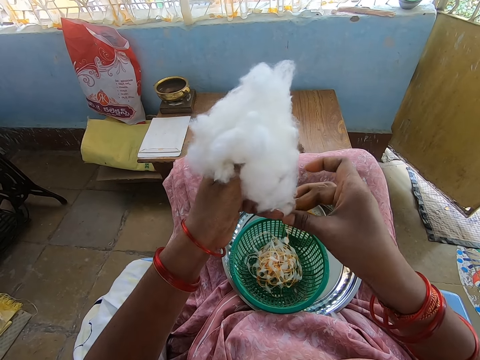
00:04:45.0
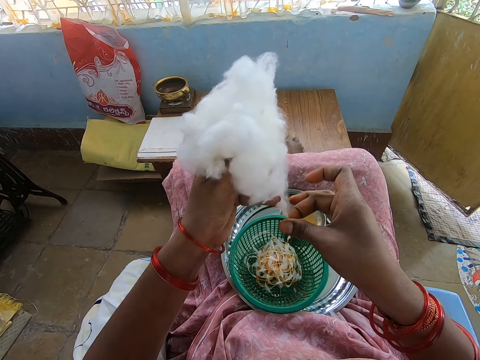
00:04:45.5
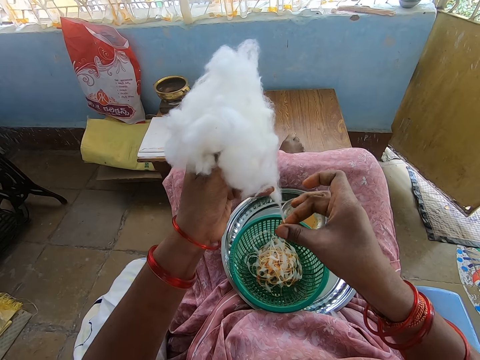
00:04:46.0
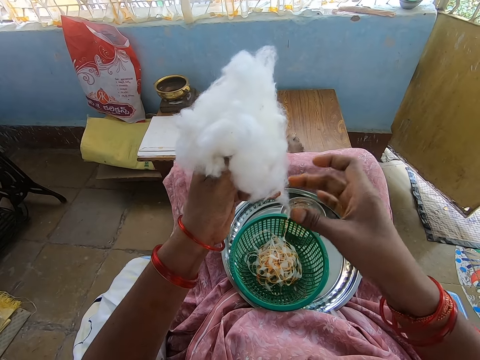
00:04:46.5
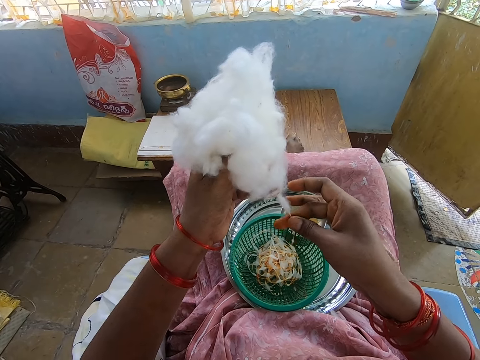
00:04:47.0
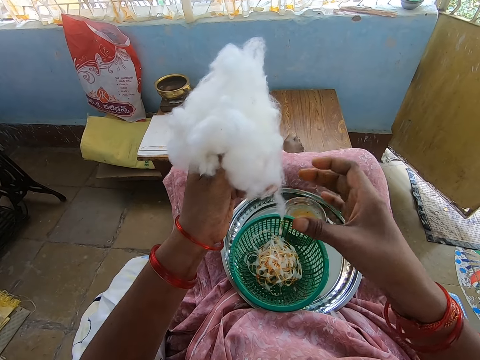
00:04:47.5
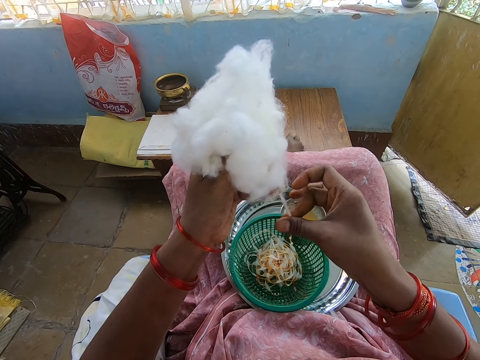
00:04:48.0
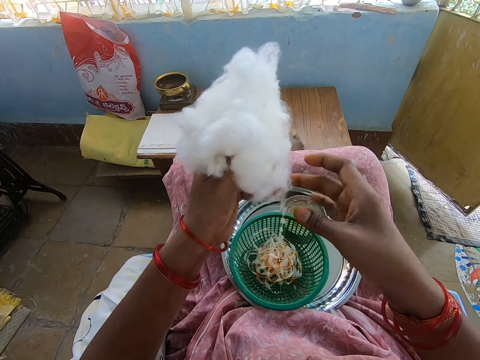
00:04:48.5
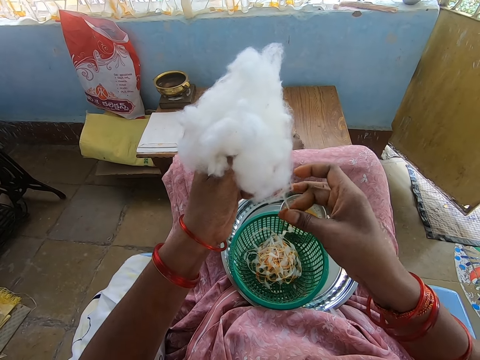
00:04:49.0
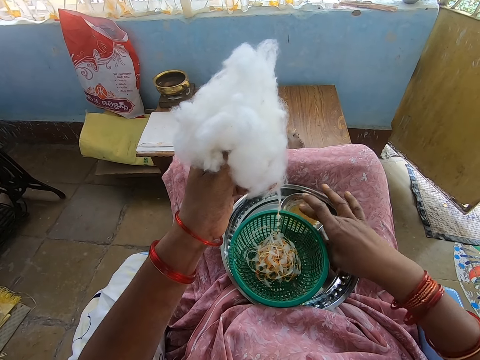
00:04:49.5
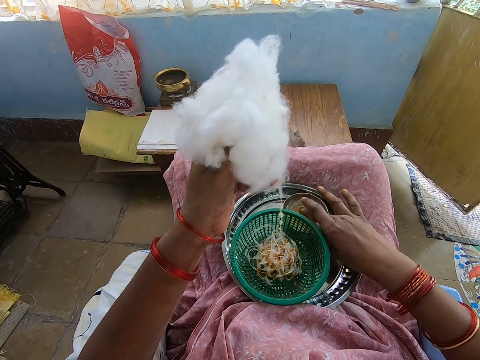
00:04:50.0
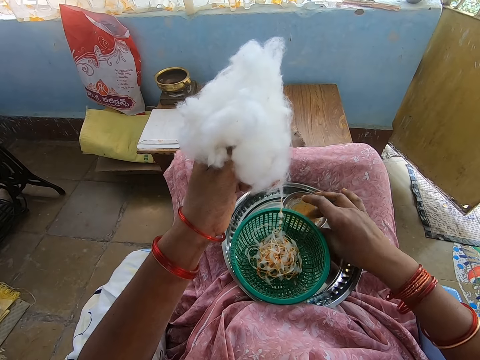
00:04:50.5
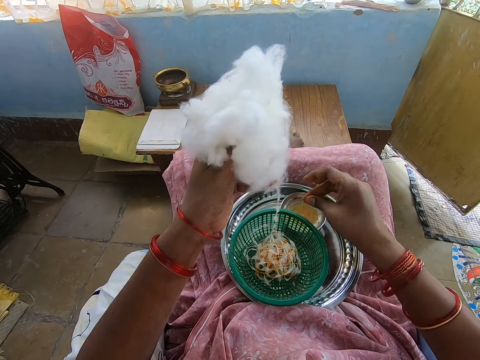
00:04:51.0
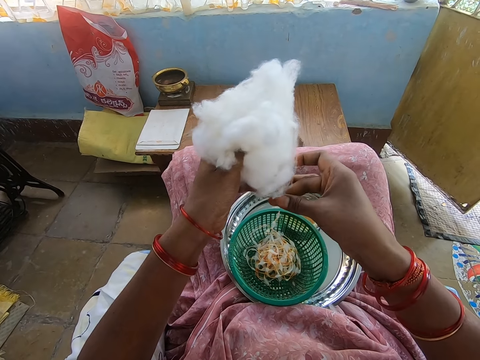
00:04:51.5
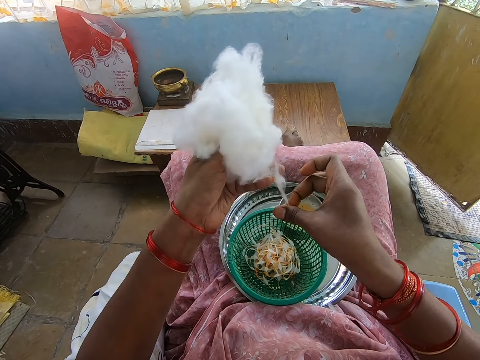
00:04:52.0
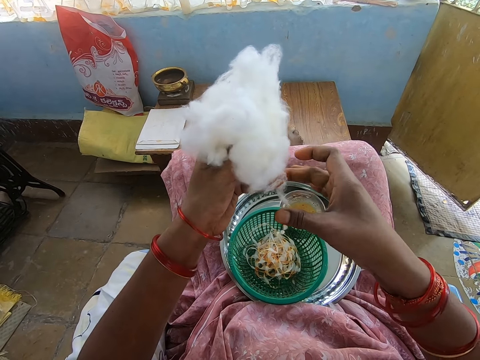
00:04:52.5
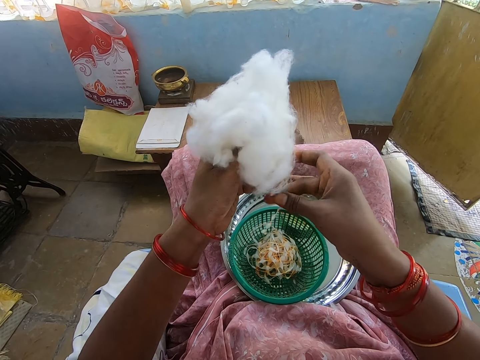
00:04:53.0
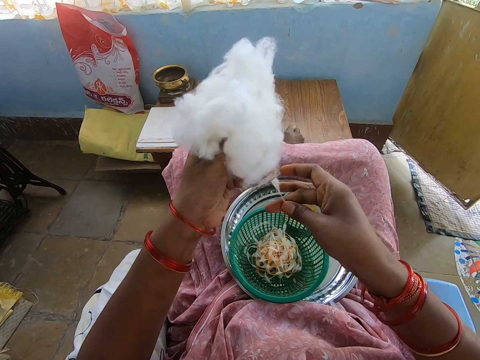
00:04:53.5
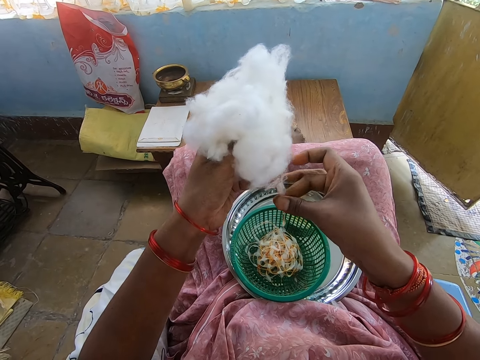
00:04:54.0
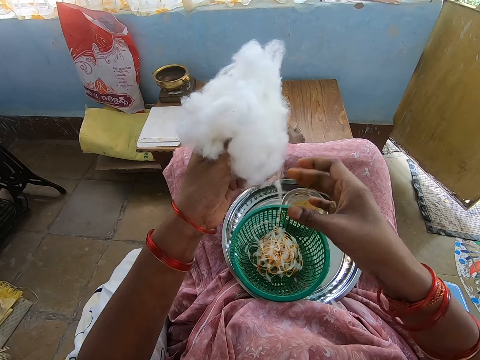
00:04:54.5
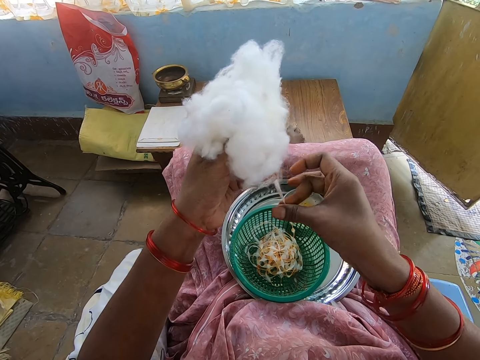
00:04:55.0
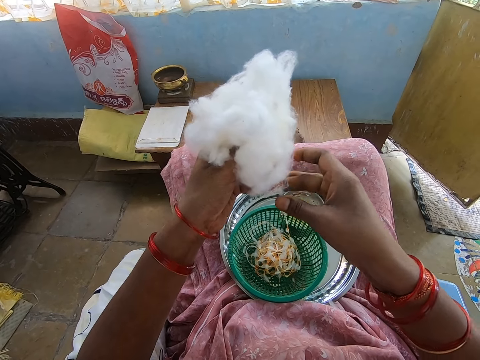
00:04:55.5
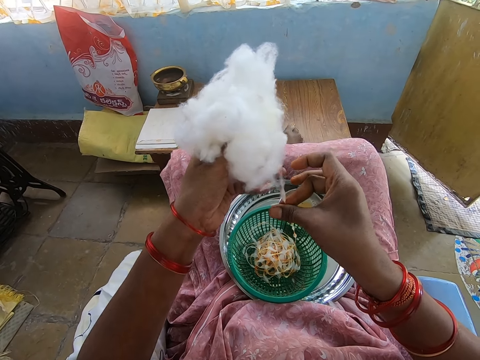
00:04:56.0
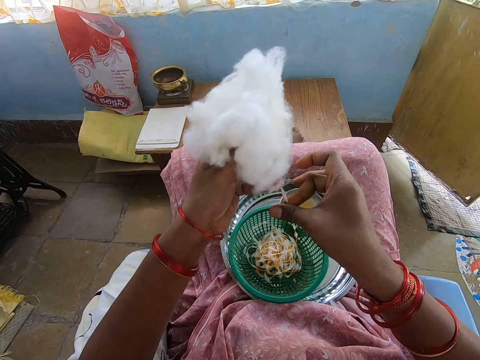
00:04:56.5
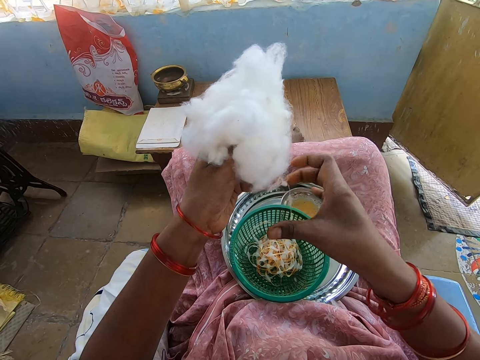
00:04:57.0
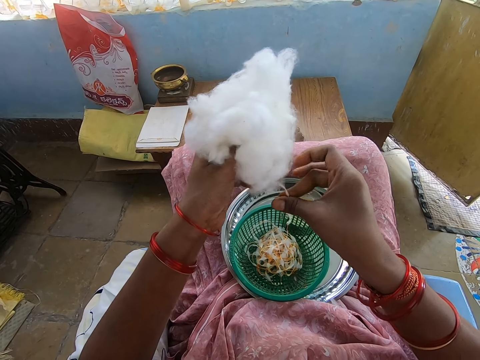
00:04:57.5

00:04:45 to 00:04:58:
The camera wearer applies oil on her right hand from a bowl in a tray on her lap. She touches something. She rolls cotton with her right hand from the cotton ball in her left hand.

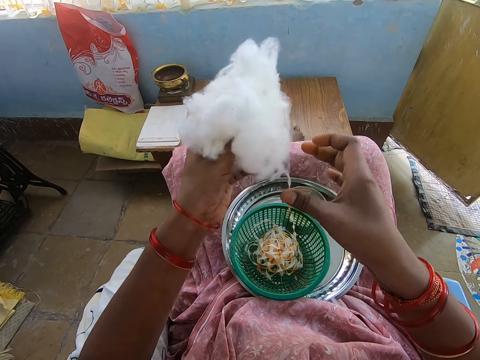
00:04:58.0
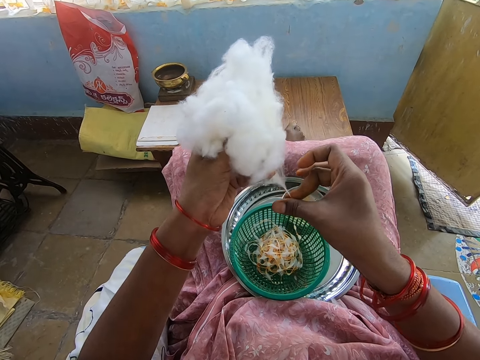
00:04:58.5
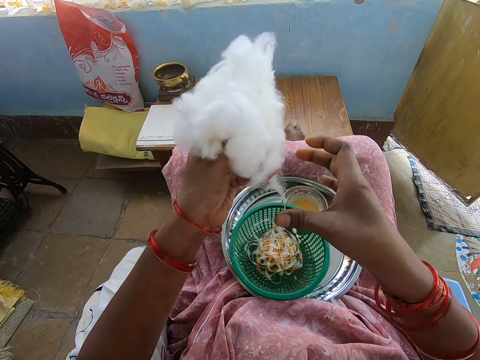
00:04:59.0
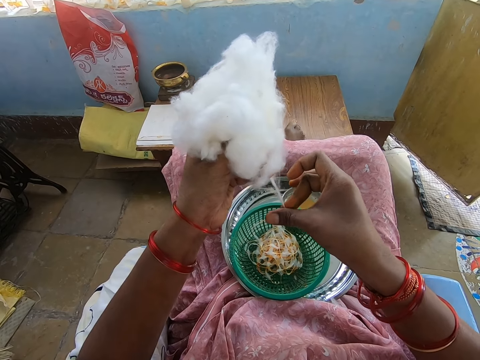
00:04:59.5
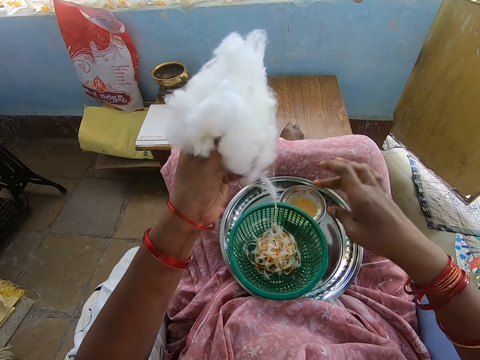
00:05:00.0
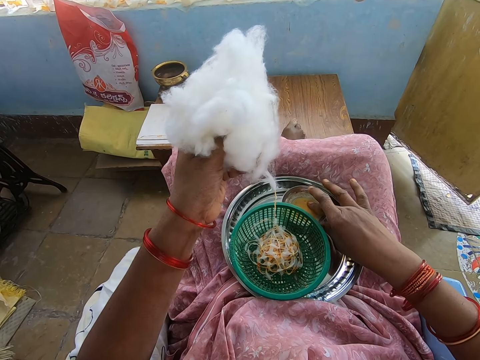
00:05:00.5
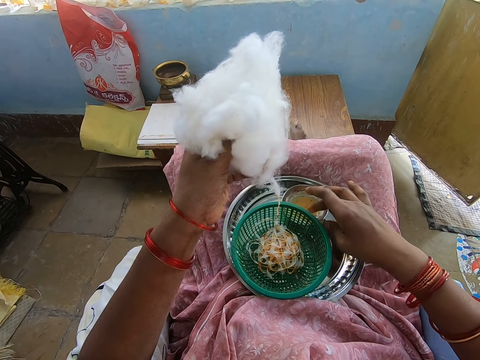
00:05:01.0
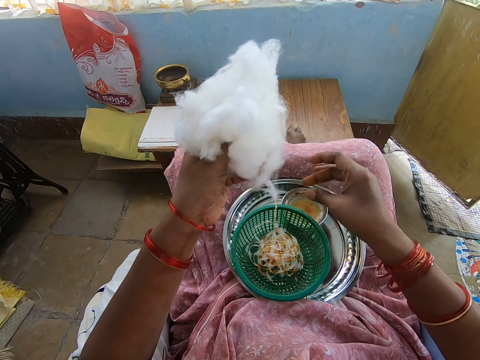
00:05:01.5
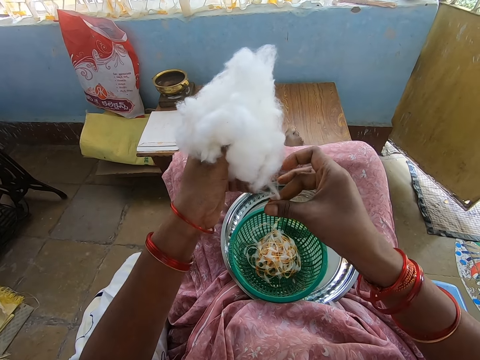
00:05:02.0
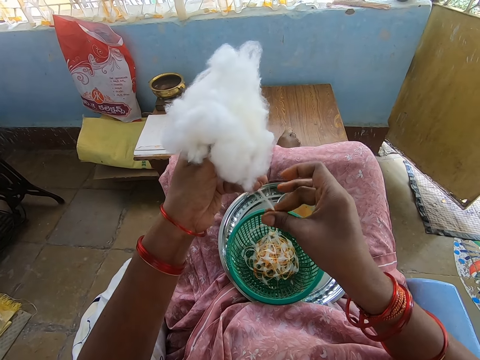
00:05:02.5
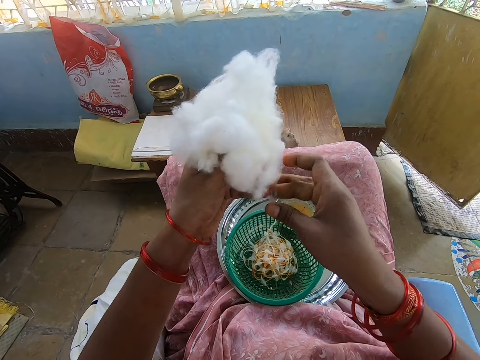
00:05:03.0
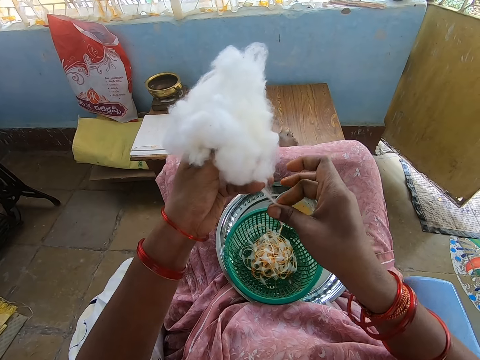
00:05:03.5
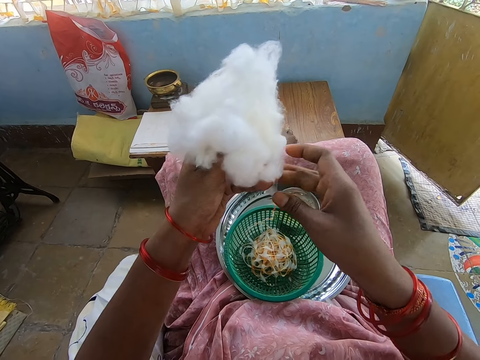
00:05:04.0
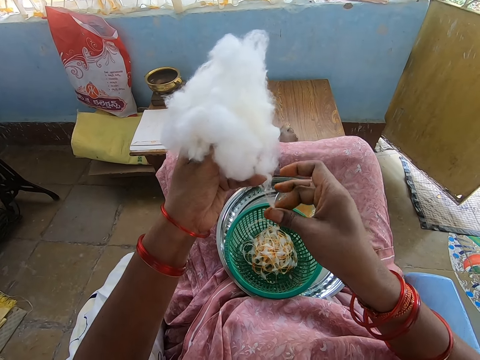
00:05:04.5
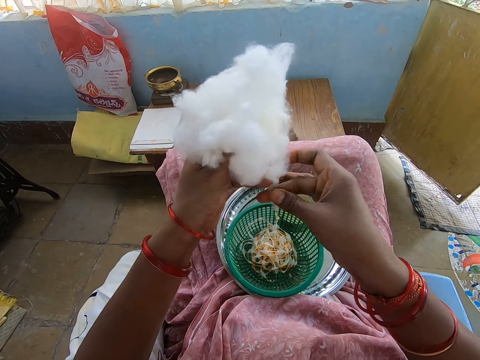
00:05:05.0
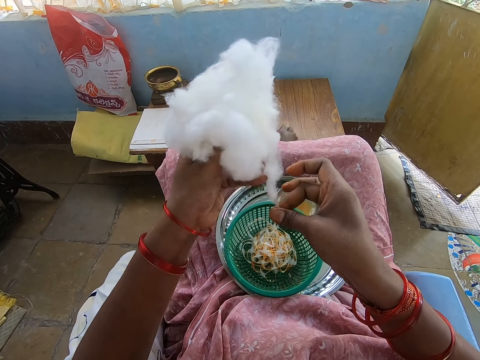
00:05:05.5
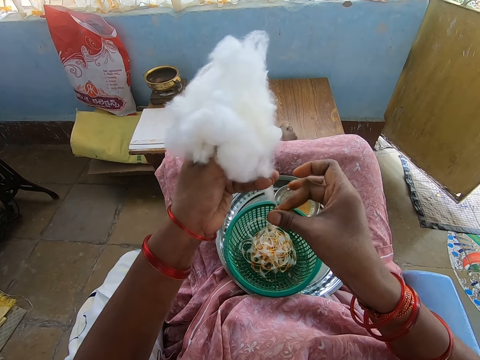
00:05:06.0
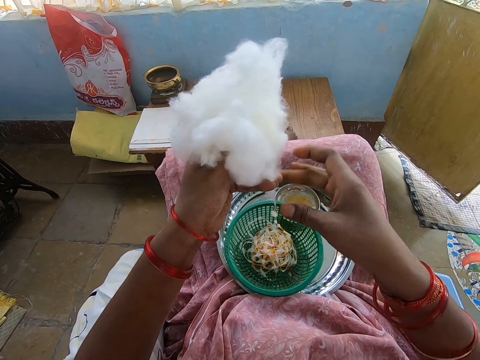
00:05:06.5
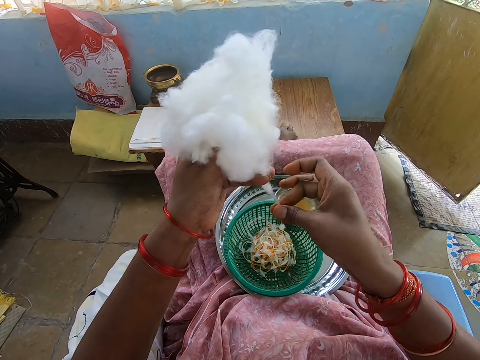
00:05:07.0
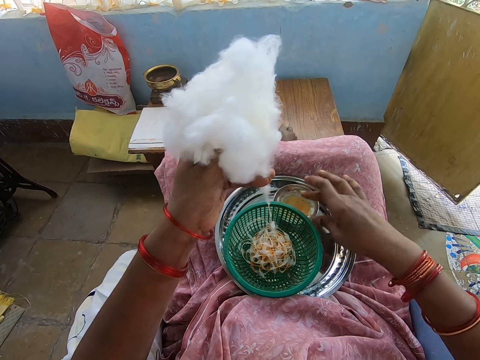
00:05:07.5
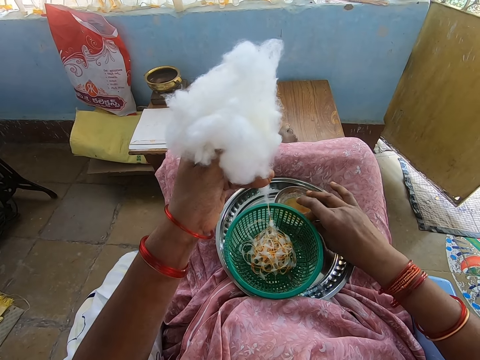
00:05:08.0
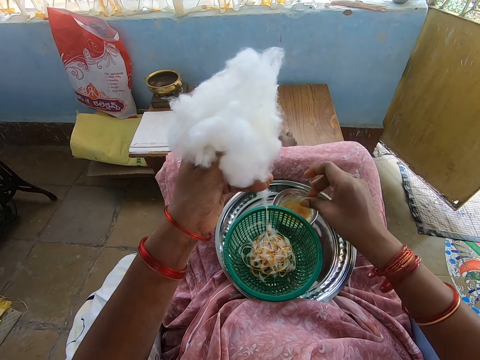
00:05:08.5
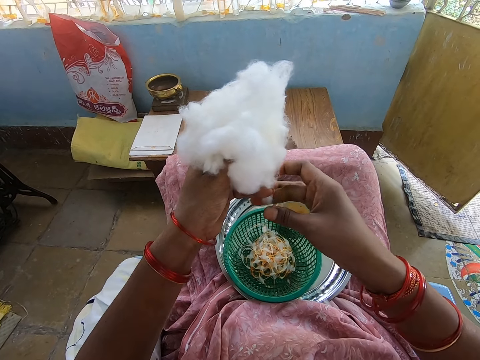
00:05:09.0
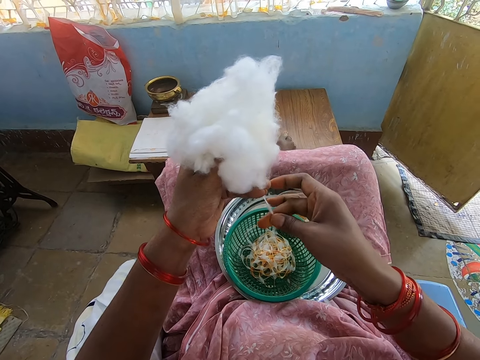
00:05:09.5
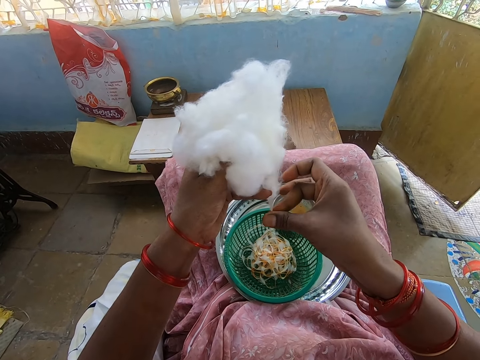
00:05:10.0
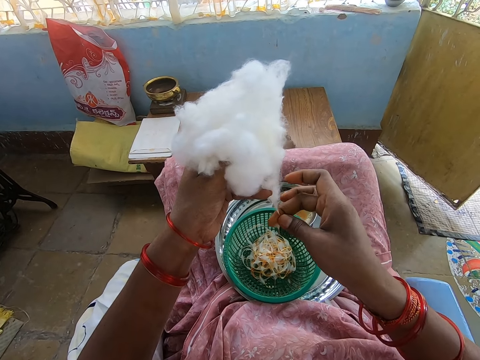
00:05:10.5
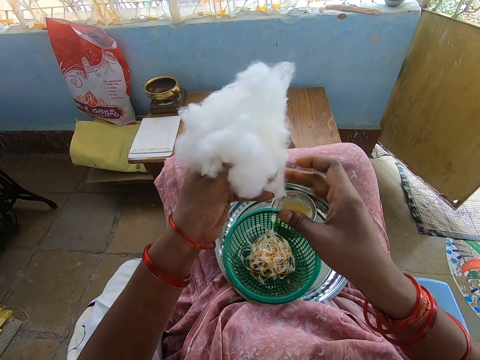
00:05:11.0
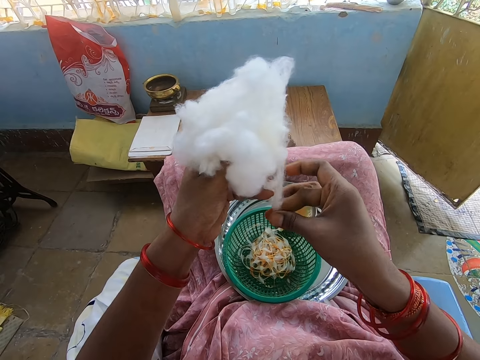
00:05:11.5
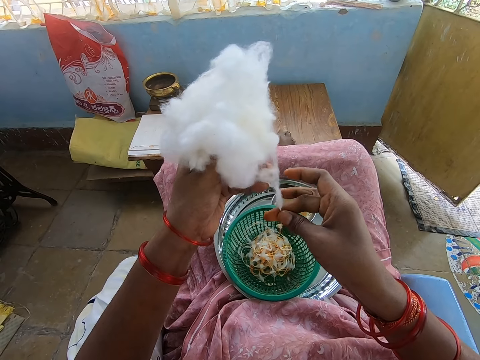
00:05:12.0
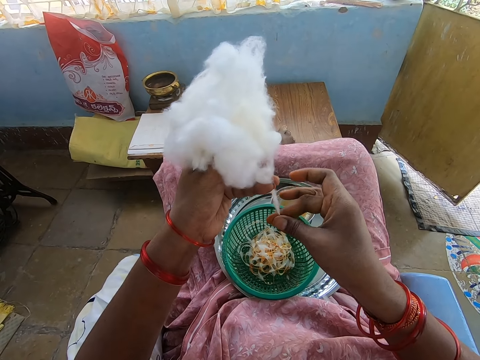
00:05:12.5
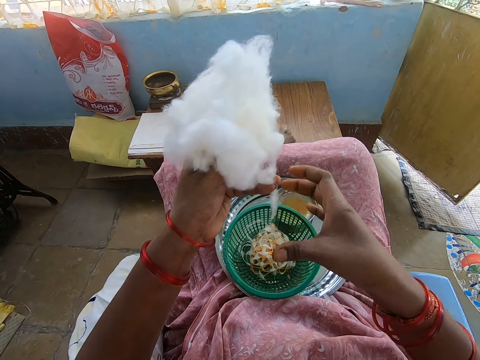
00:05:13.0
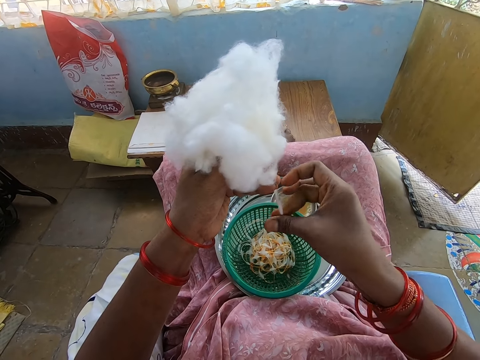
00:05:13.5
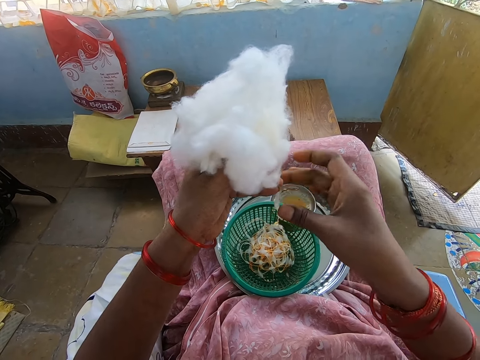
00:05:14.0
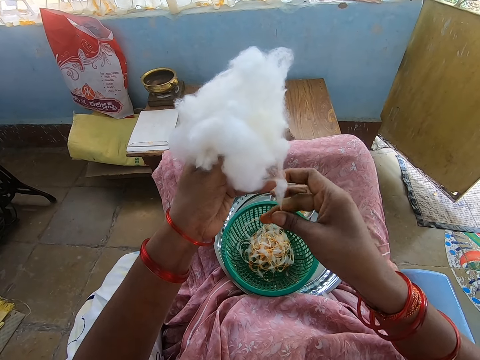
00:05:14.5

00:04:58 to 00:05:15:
The camera wearer applies oil on her right hand from a bowl in a tray on her lap. She touches something. She rolls cotton with her right hand from the cotton ball in her left hand. She applies oil on her right hand from the bowl in the tray on her lap. She touches something. She rolls cotton with her right hand from the cotton ball in her left hand.
